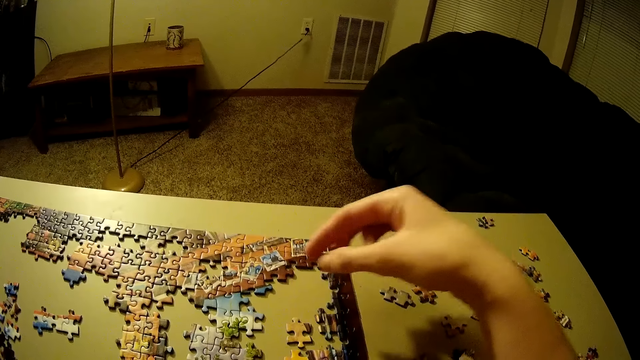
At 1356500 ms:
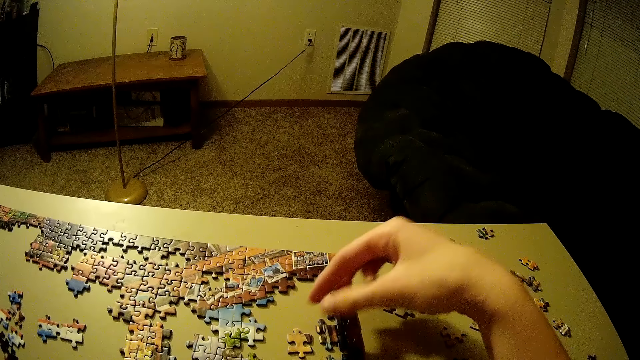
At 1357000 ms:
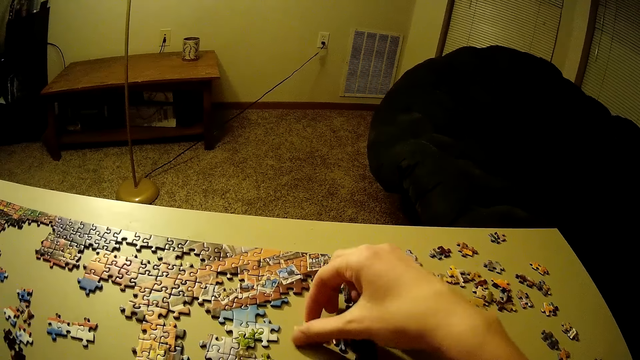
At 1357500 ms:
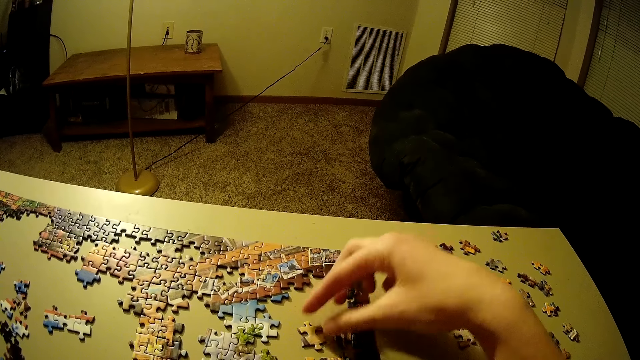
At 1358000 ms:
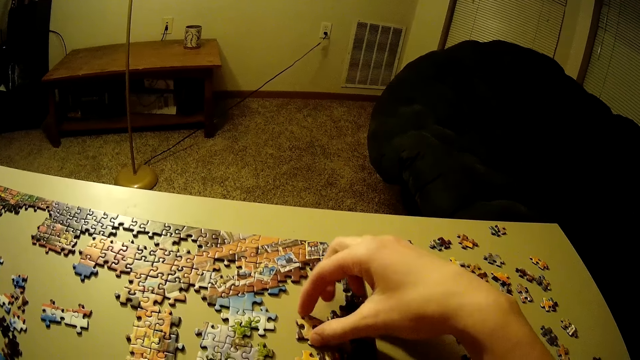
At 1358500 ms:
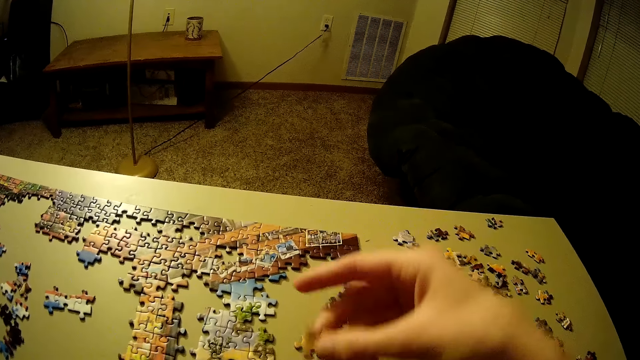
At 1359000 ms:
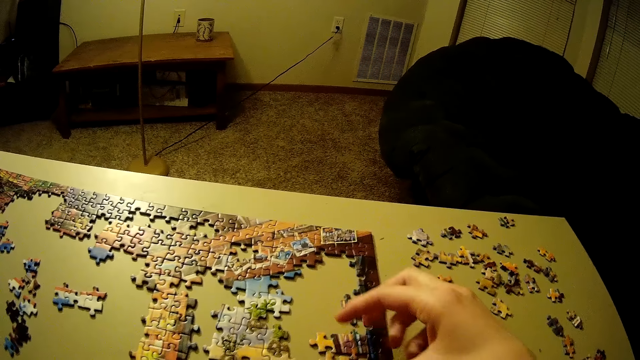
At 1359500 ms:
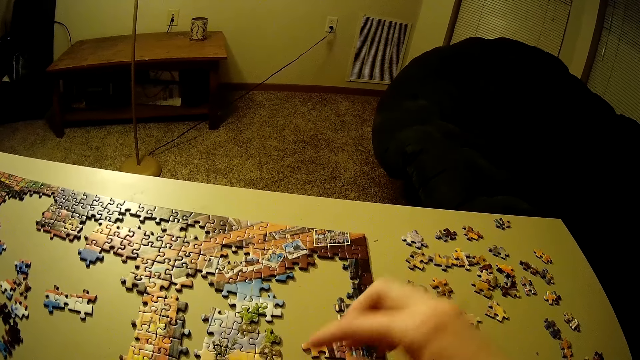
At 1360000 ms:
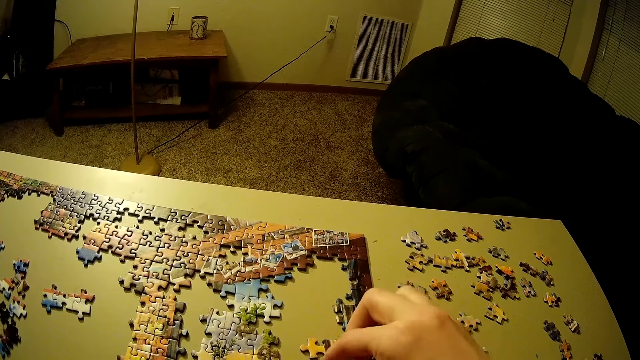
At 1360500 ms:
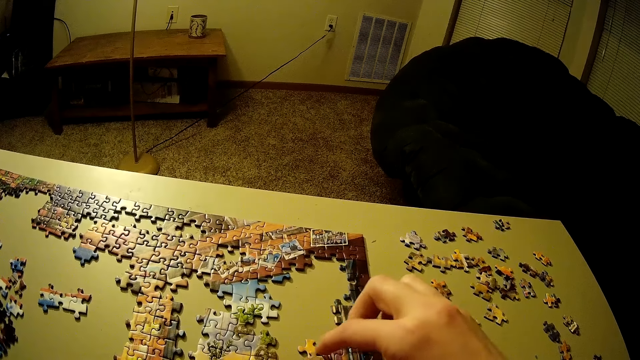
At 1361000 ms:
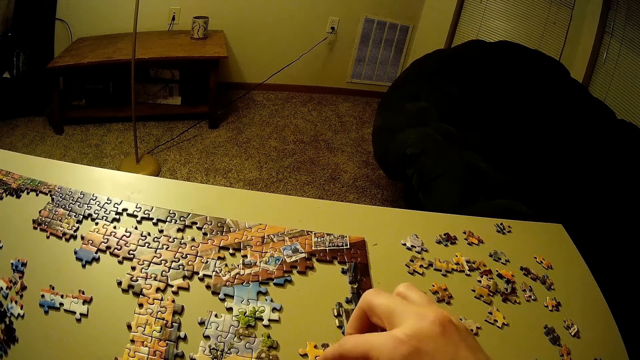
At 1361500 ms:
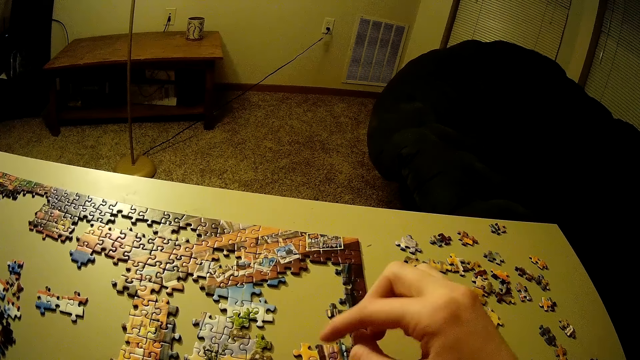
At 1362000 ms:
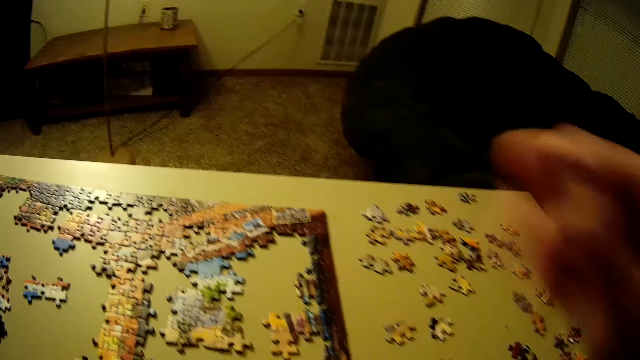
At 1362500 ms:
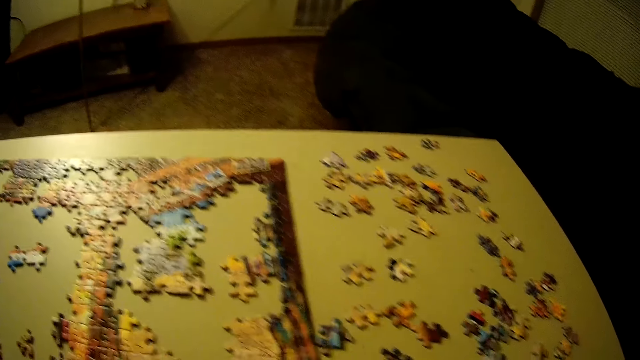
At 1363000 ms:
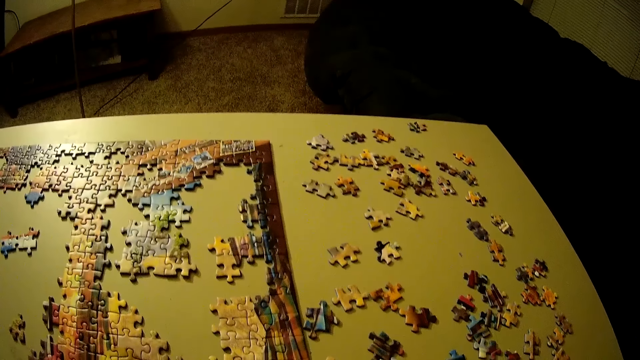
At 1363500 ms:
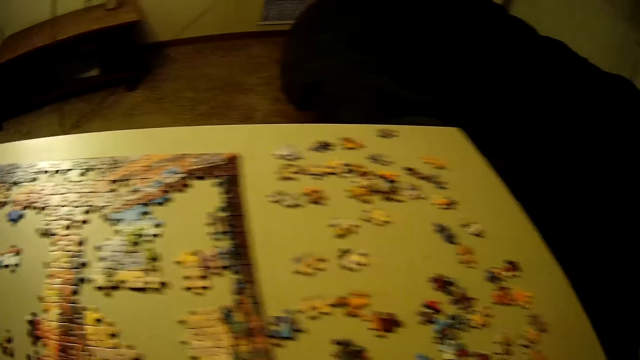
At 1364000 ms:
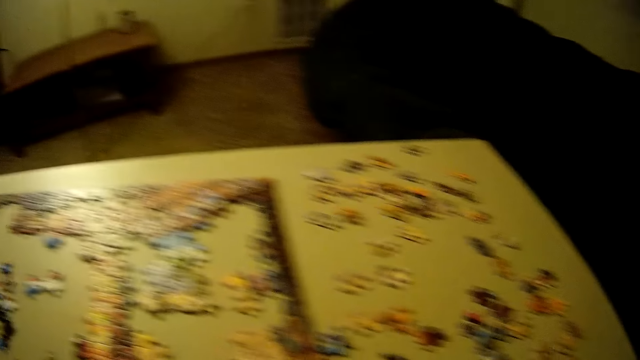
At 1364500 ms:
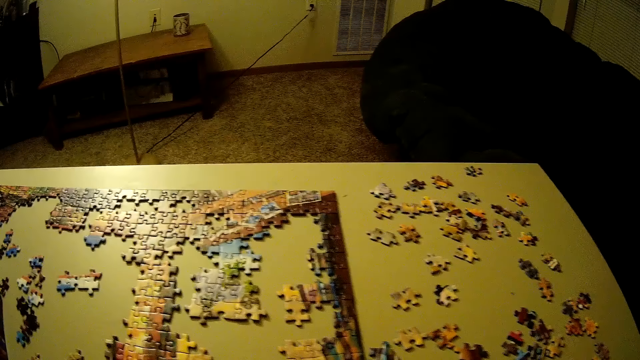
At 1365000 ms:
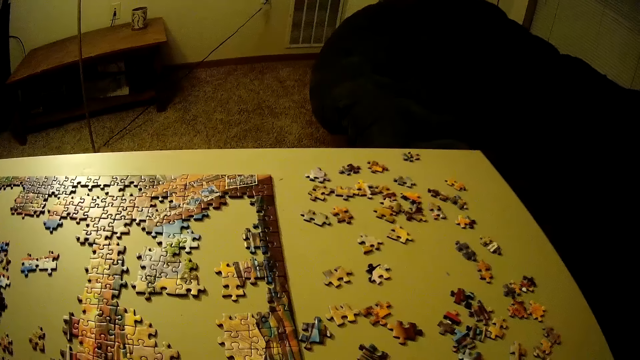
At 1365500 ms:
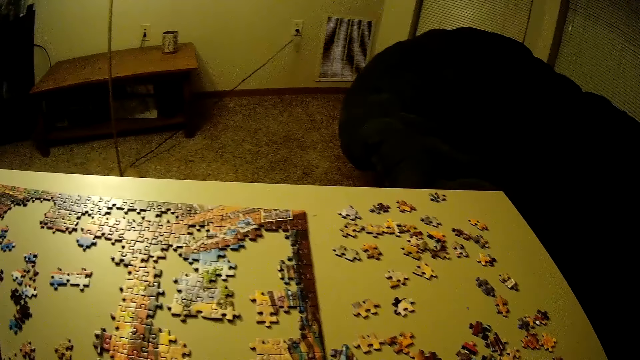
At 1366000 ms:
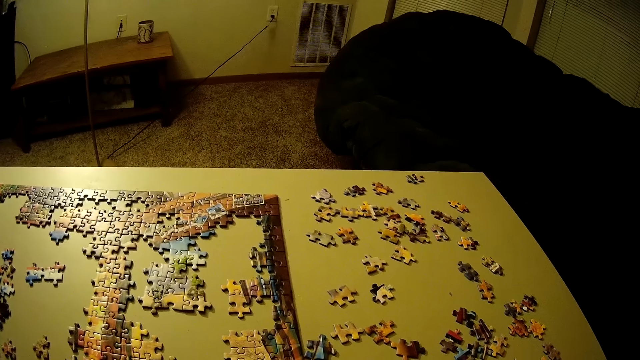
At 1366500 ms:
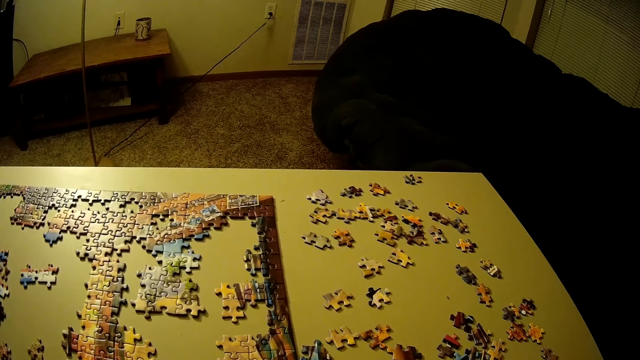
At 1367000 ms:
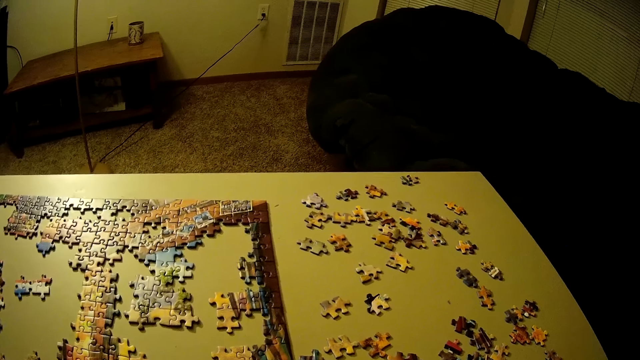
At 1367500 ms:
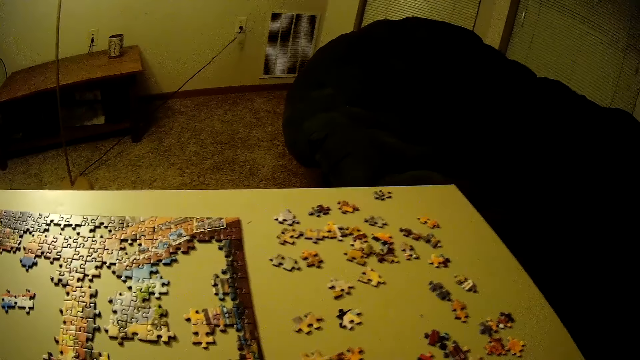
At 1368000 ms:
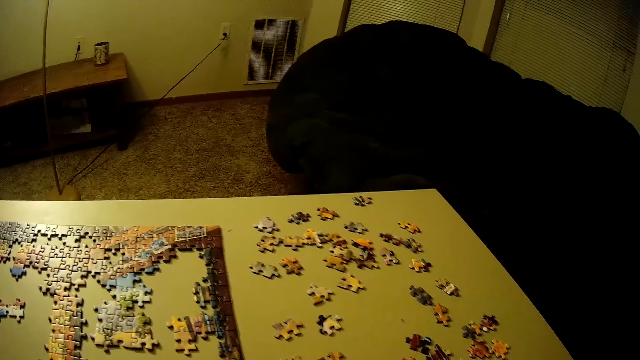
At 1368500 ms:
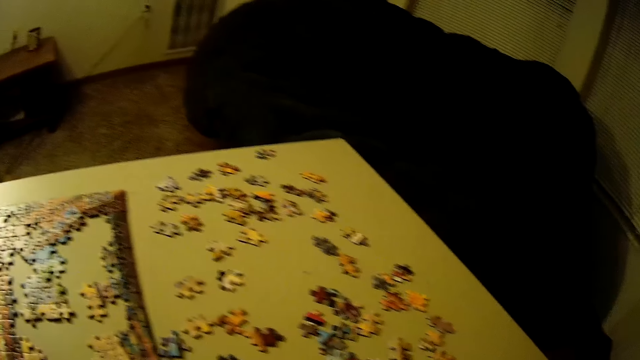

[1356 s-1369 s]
The camera wearer places the piece of the puzzle on the table. They move the piece of the puzzle on the table. They pick the puzzle piece, place the puzzle piece on the table and move the puzzle piece. They look around.

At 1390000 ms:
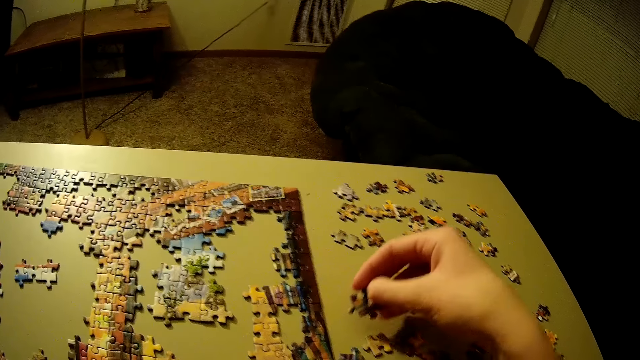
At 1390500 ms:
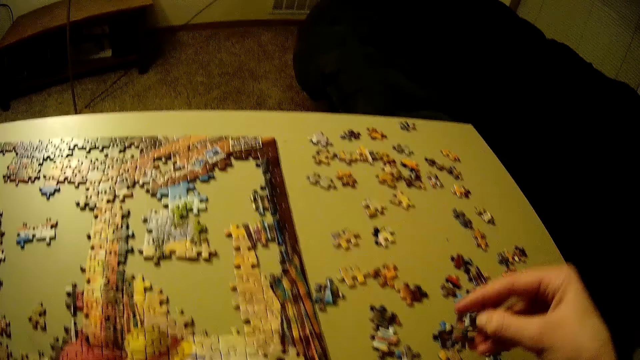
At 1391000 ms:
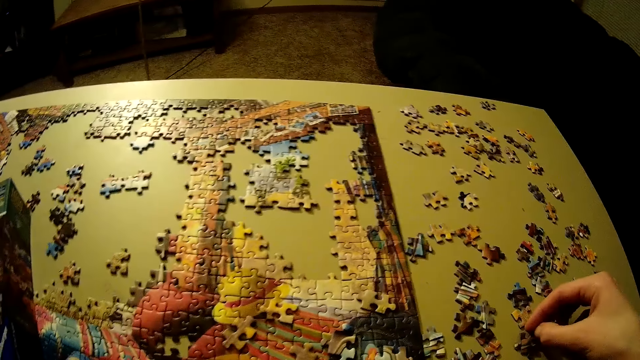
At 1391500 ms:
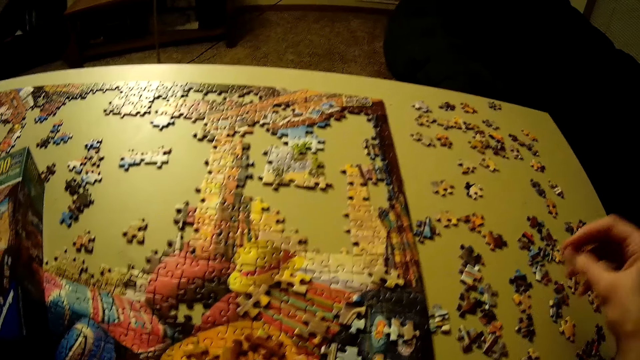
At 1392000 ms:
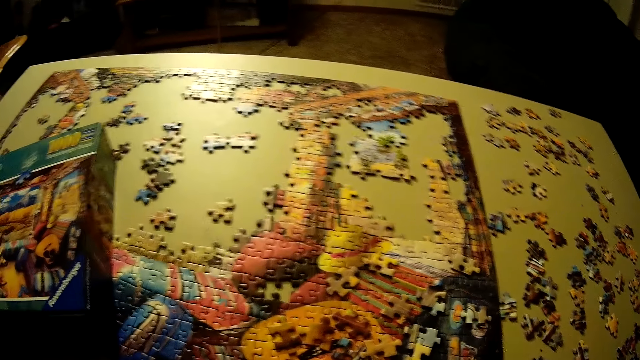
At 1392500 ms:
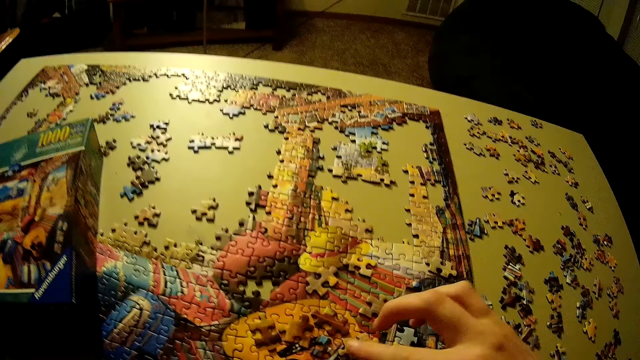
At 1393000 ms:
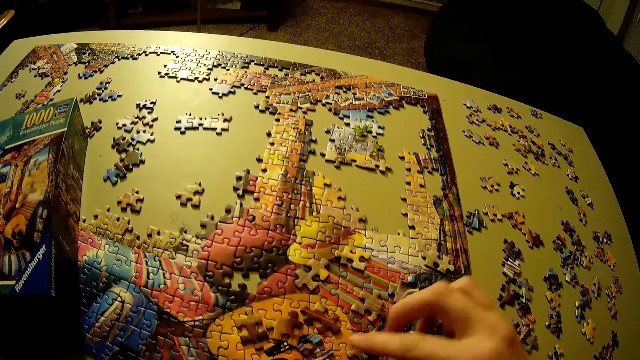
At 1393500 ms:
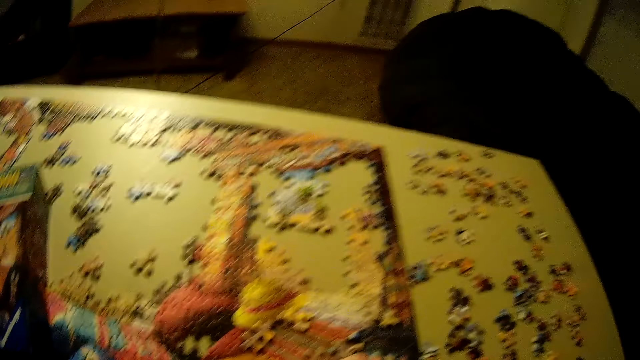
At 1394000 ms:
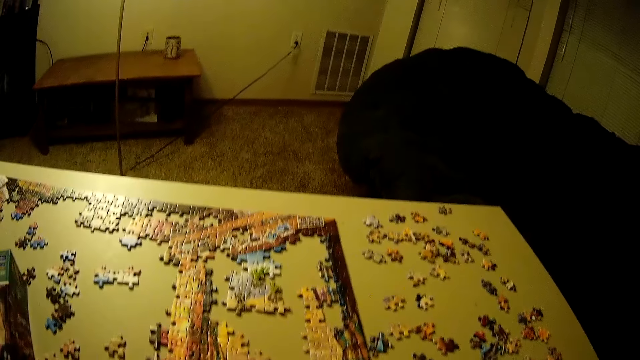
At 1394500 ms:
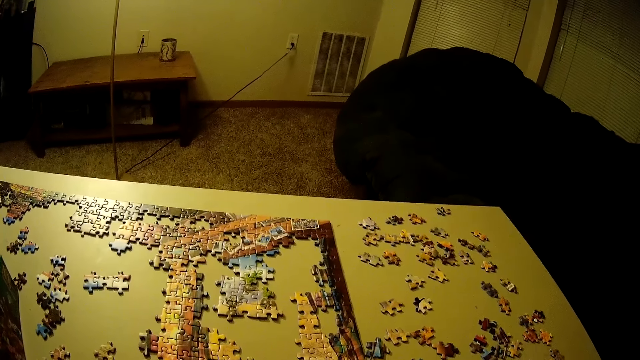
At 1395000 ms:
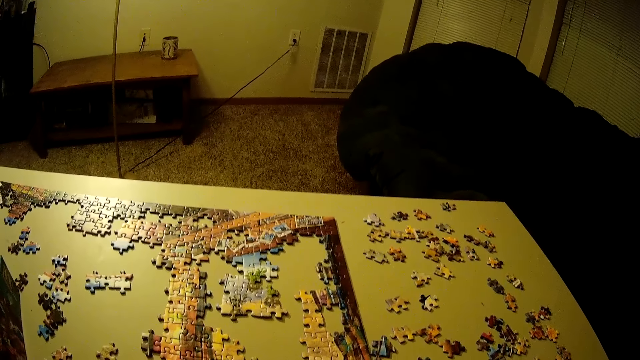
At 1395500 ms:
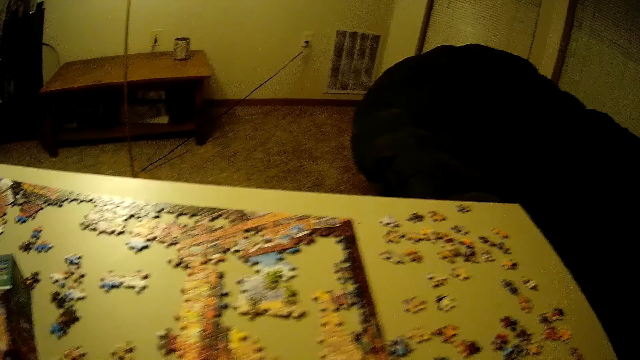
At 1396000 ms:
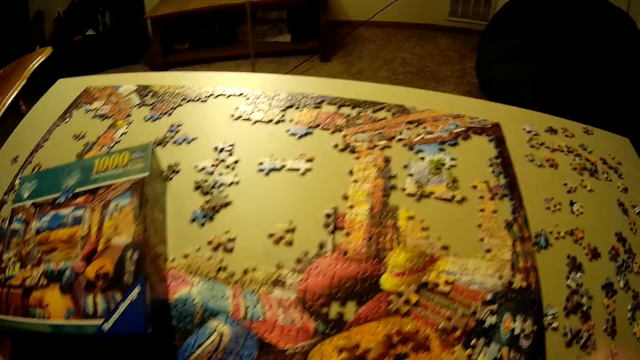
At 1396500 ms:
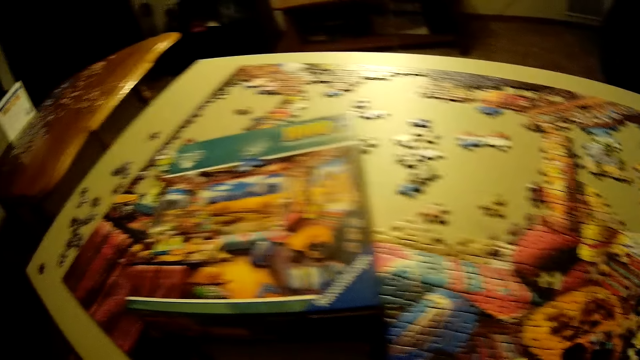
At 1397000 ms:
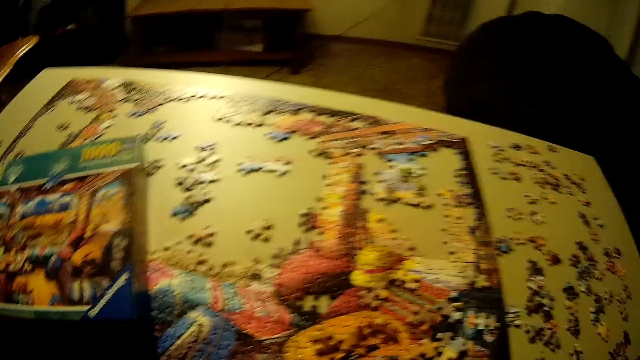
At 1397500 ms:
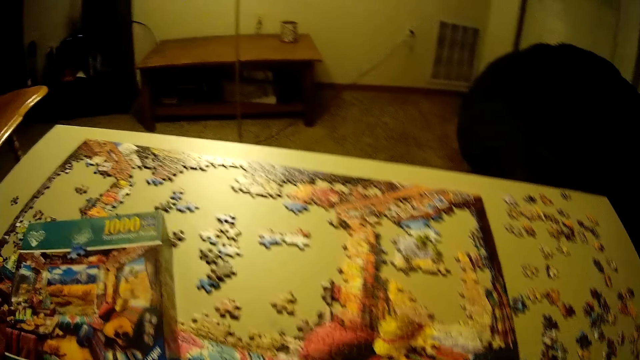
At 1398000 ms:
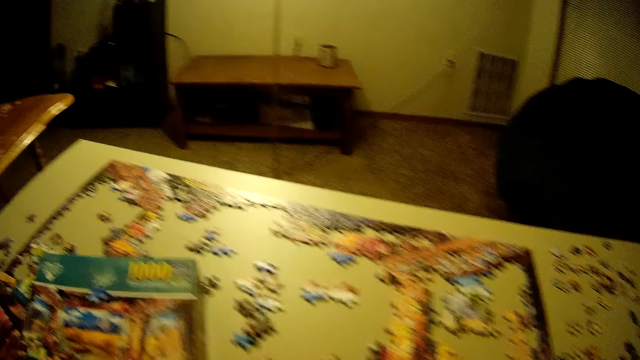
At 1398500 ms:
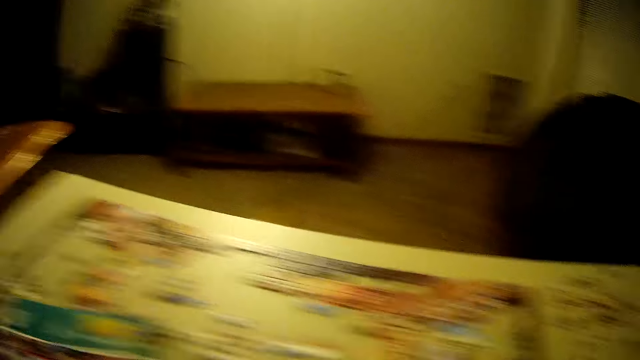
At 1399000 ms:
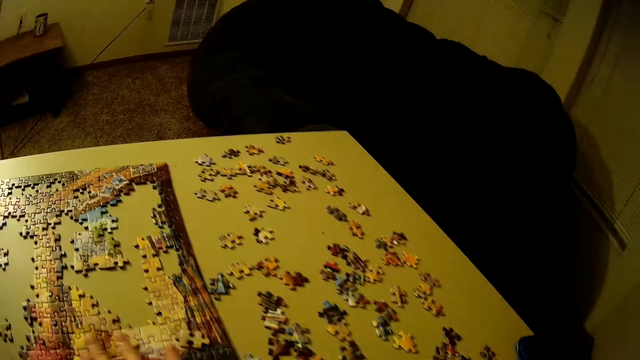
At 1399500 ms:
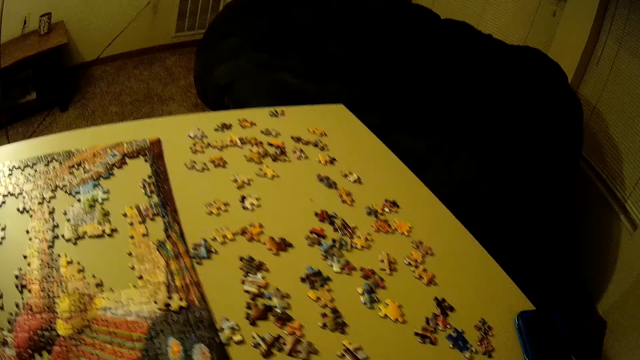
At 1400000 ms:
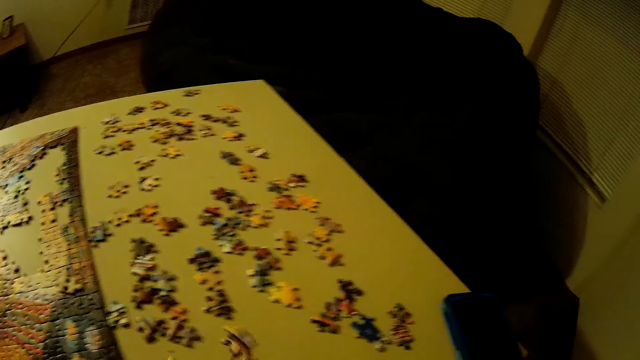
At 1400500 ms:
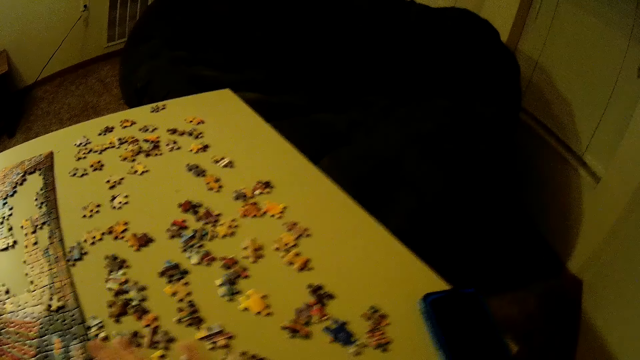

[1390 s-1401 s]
The camera wearer returns the piece of the puzzle to the table. They move the pieces of the puzzle on the table. They look around in the room.
